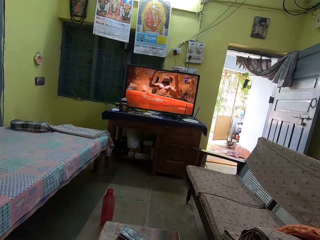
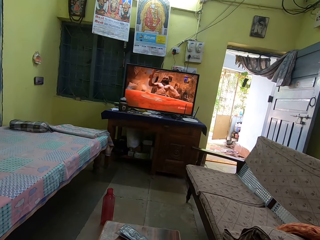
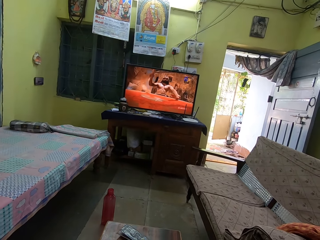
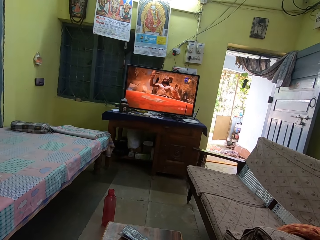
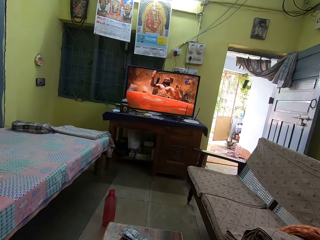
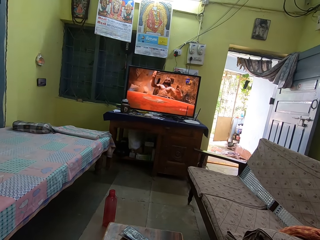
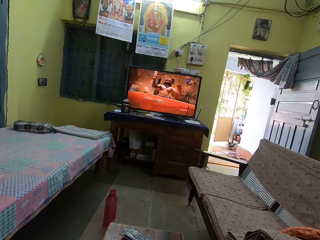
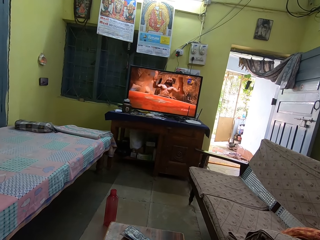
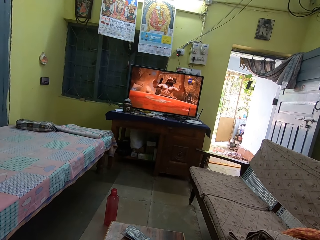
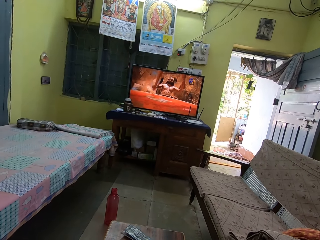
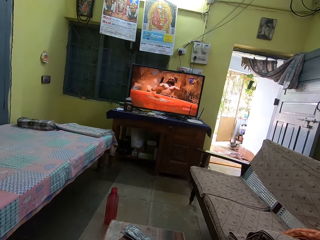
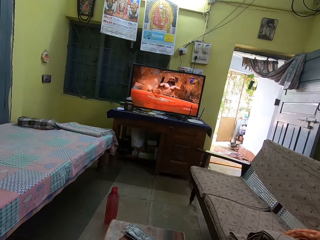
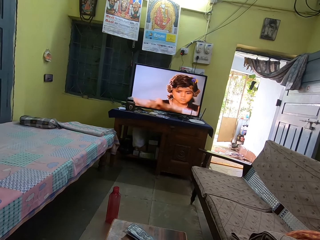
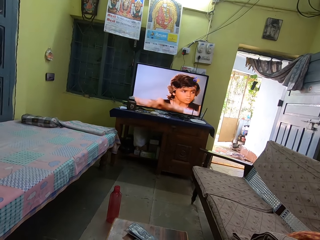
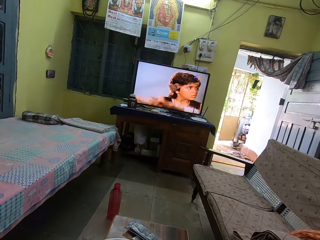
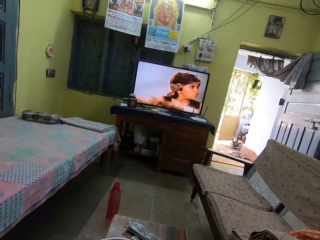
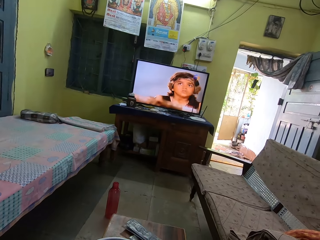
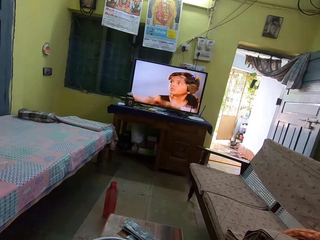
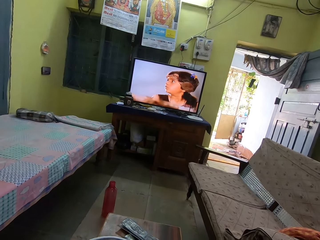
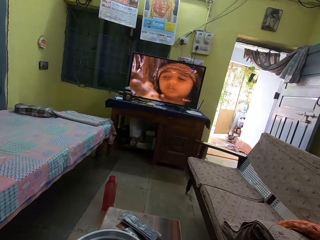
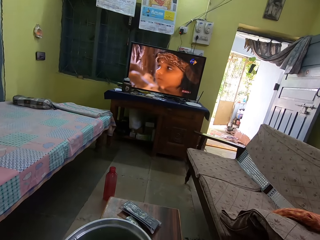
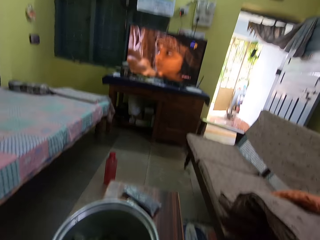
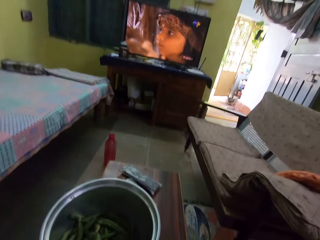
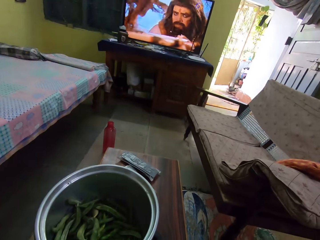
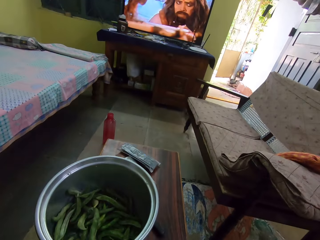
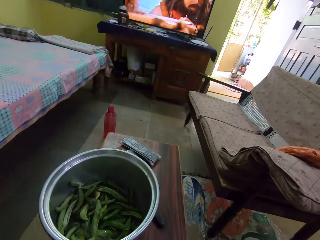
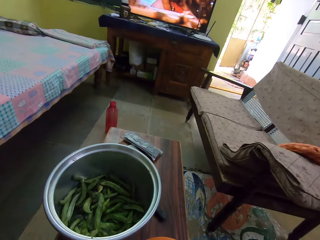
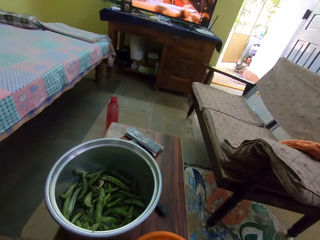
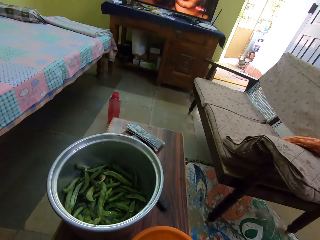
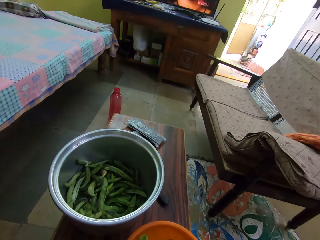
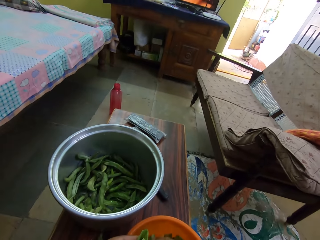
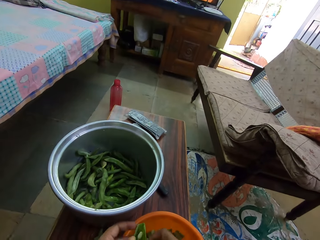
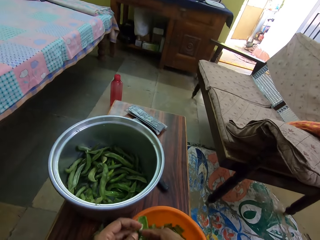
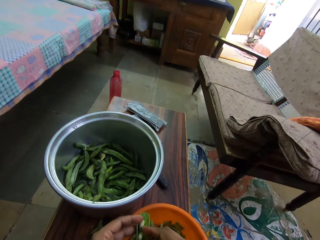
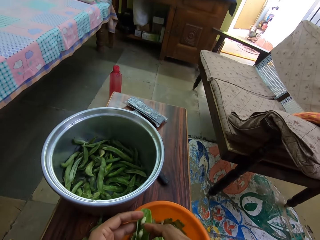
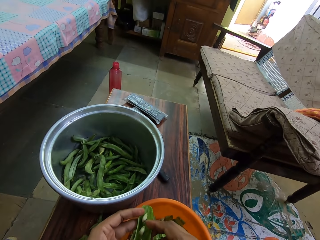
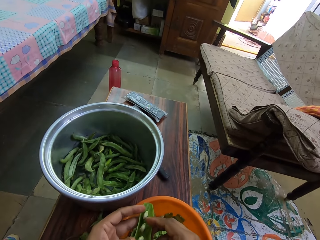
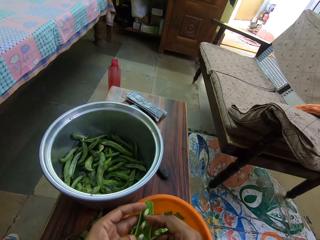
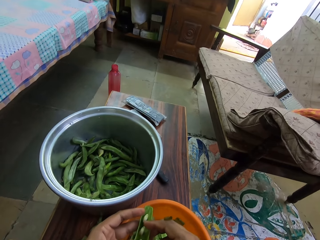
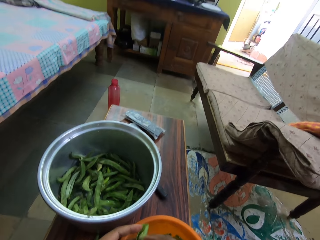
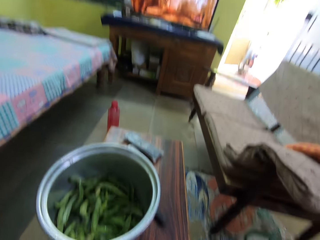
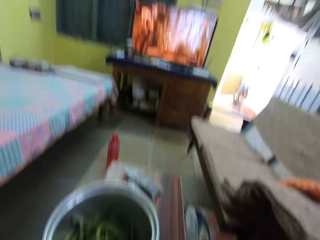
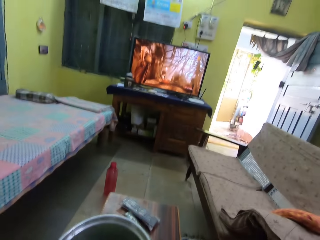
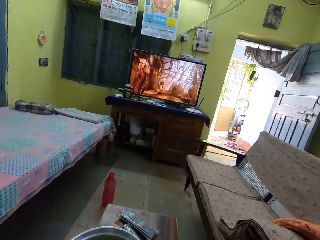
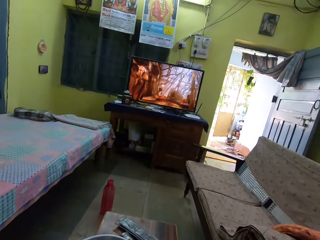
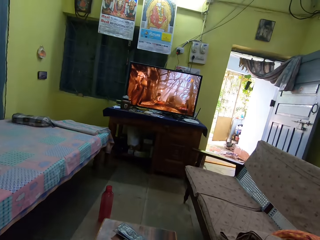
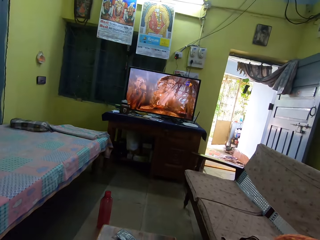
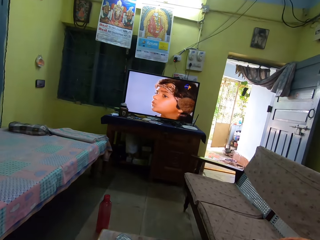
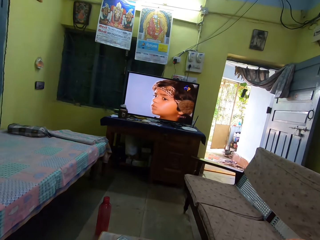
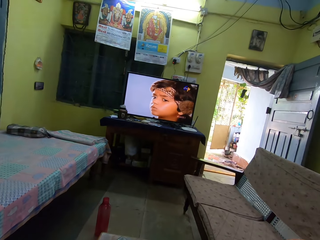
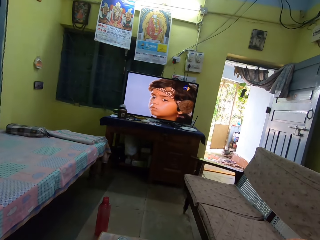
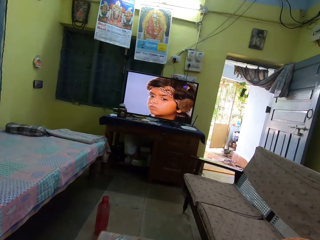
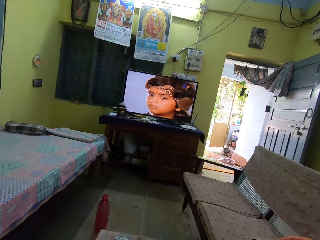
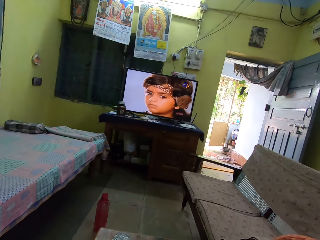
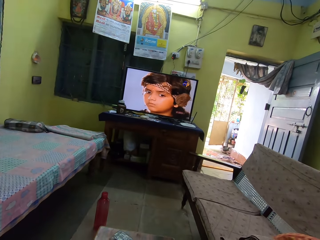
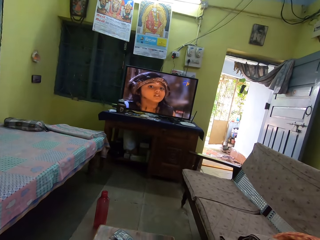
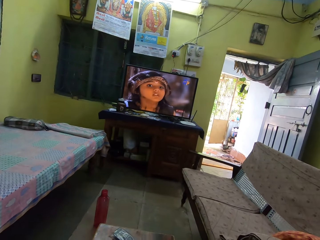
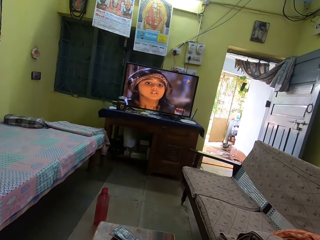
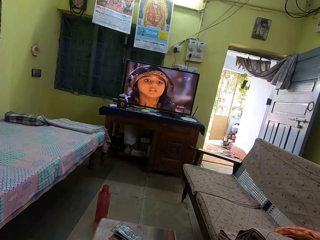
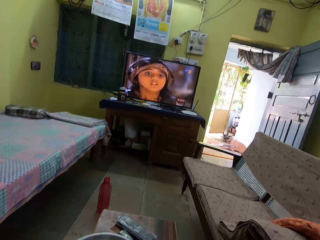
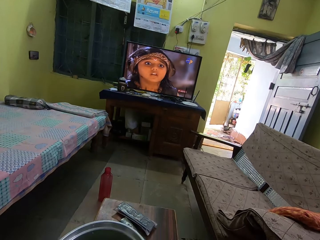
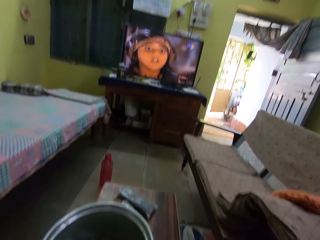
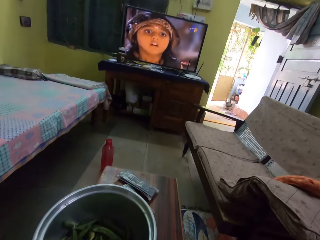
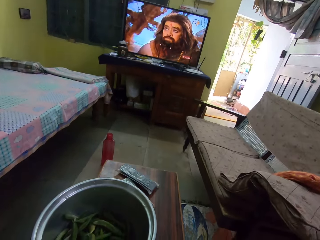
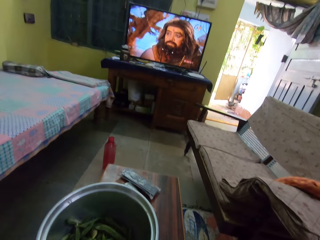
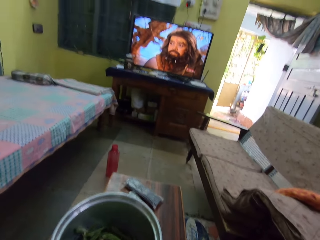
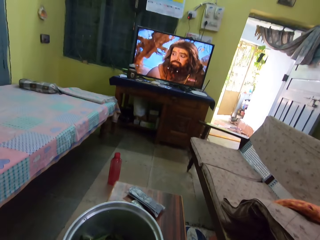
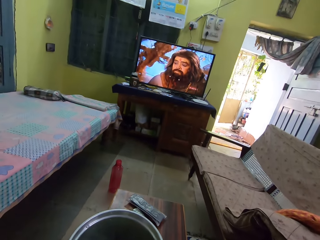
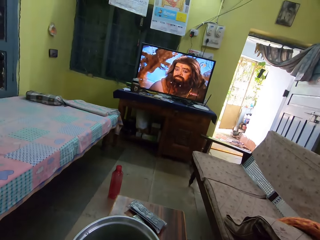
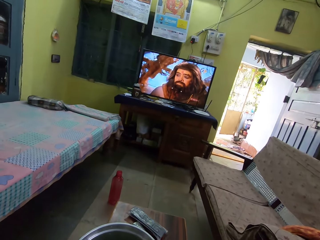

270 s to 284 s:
The camera wearer looks around. They peel a green peas pod. They look around. They watch television. They look around.

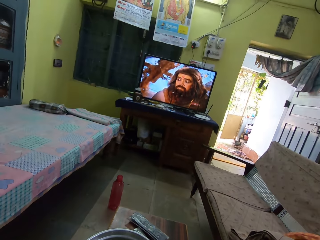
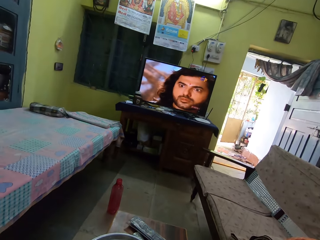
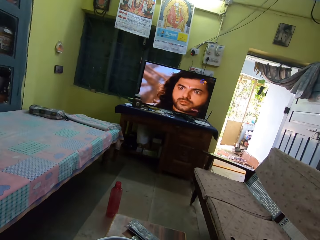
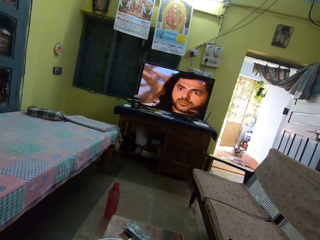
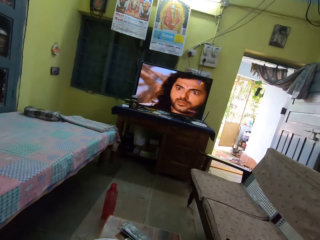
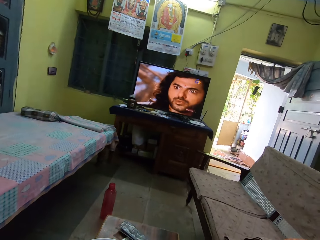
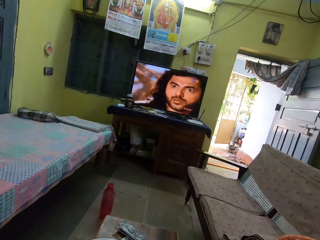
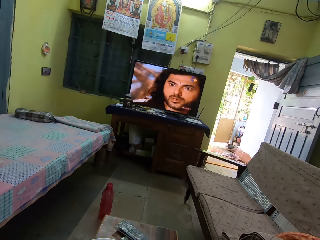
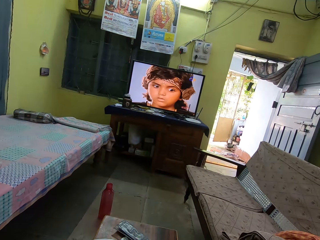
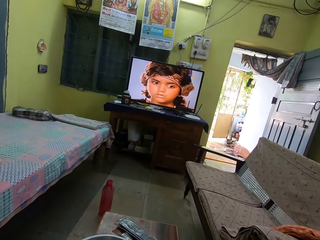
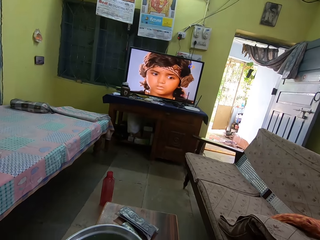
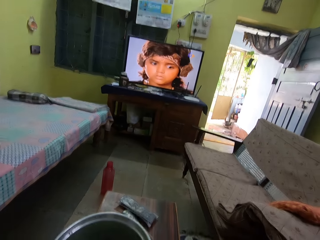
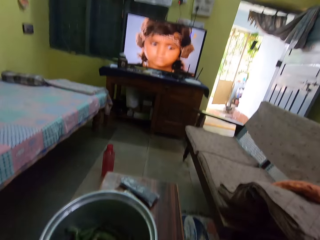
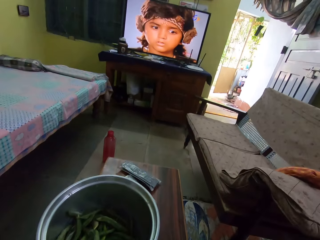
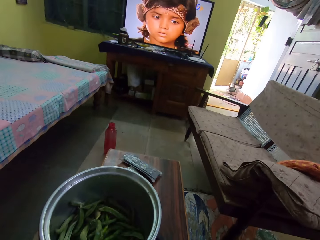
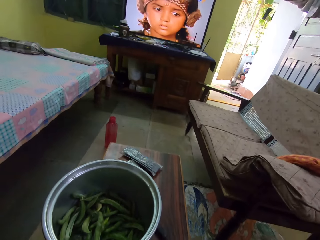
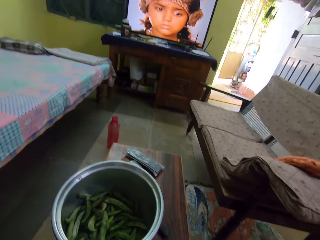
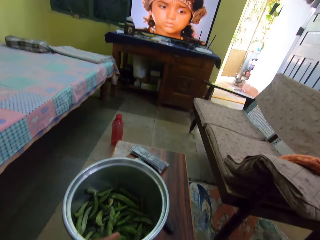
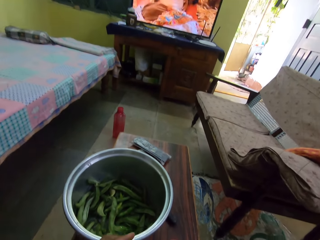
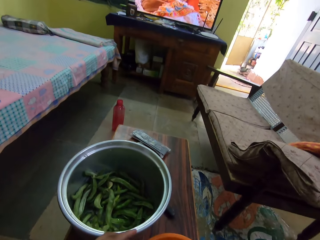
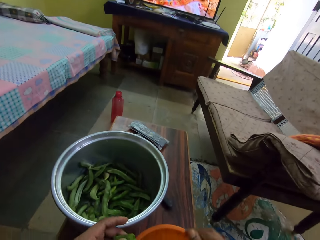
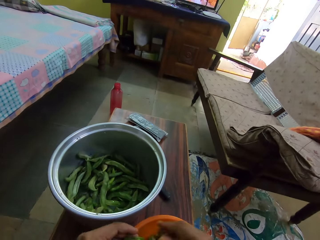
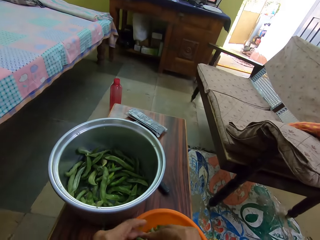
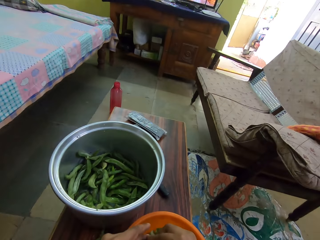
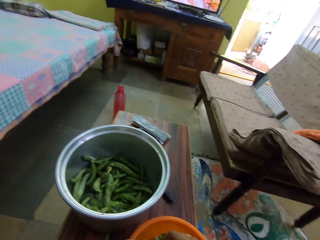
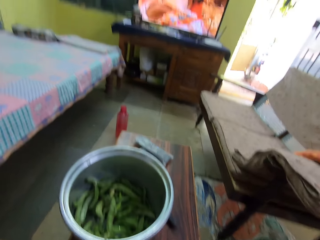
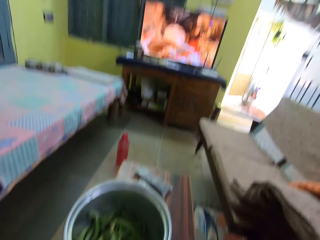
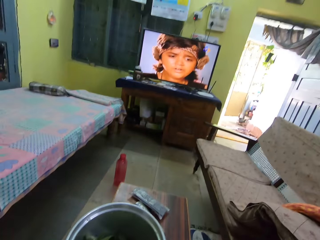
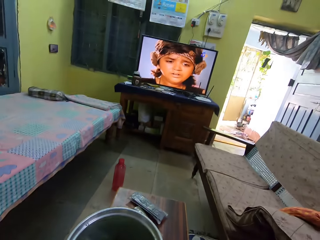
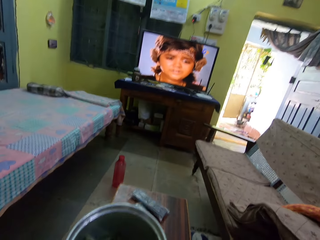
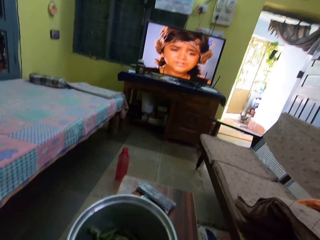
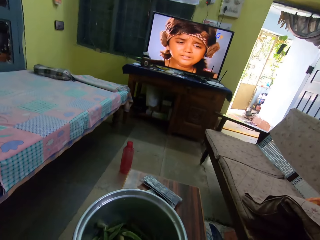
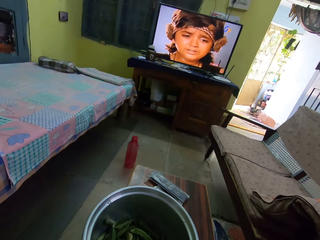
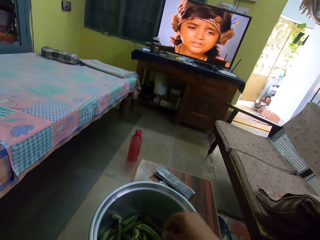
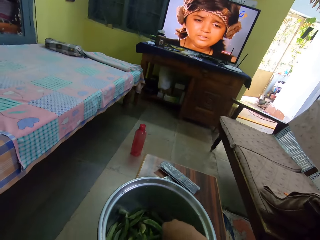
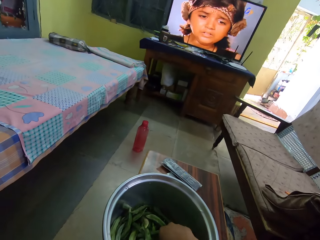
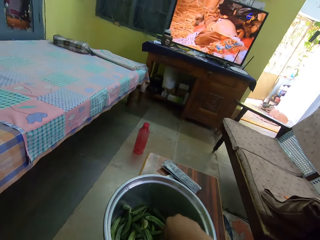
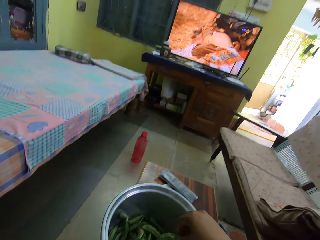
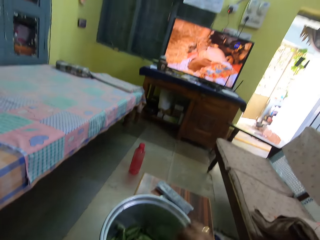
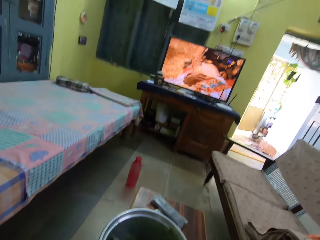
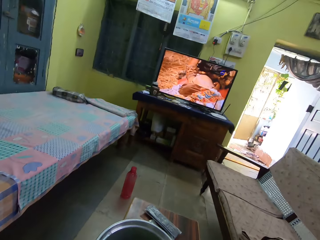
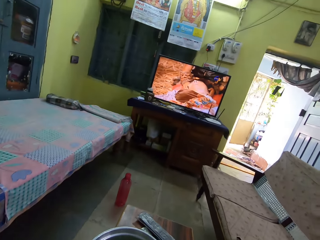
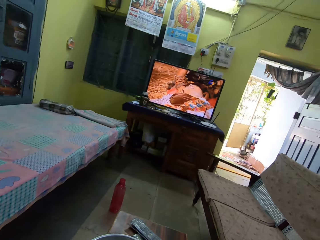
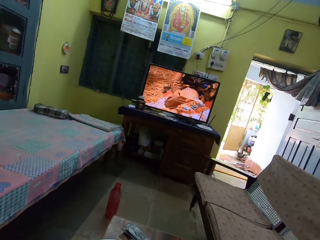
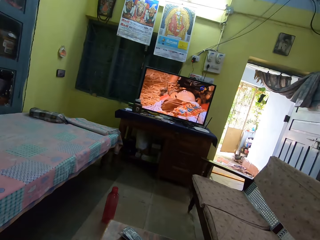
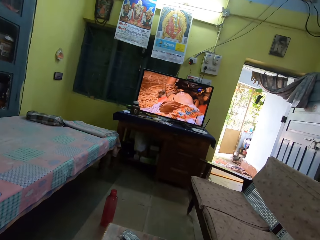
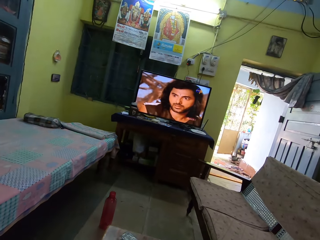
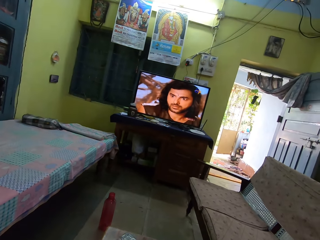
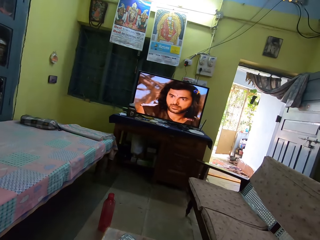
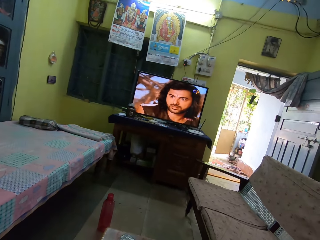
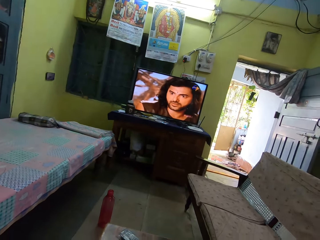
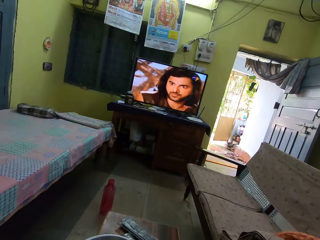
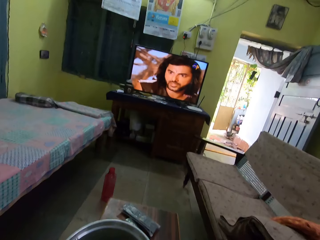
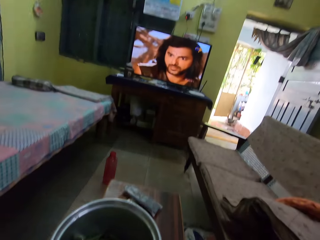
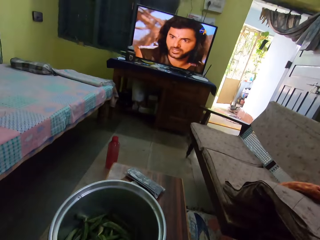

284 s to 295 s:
The camera wearer watches television. They peel the pea. They watch the television. They pick a pea. They watch the television.
